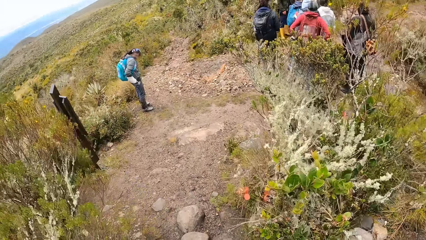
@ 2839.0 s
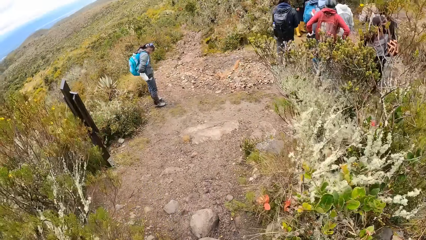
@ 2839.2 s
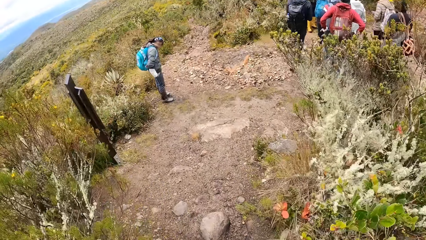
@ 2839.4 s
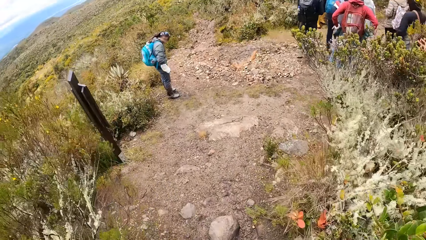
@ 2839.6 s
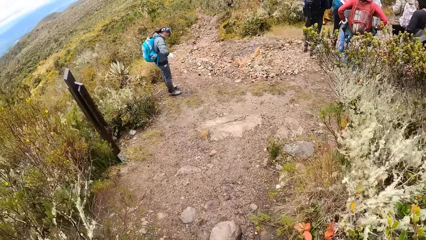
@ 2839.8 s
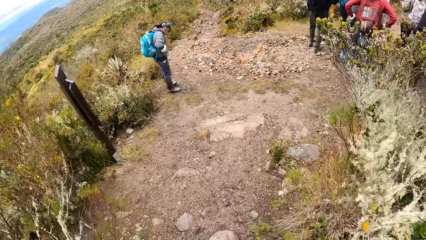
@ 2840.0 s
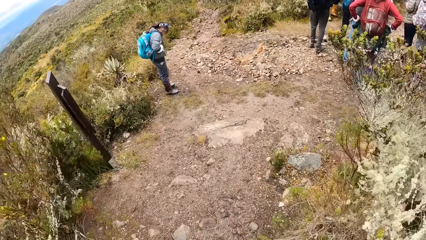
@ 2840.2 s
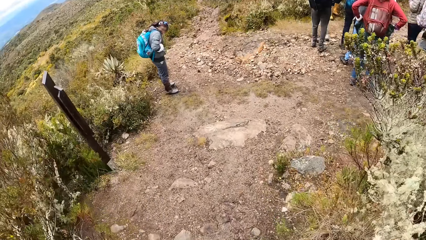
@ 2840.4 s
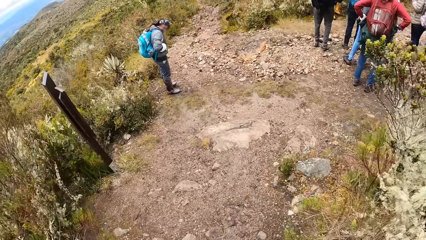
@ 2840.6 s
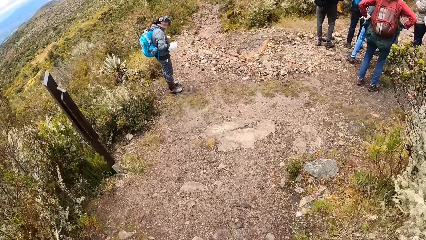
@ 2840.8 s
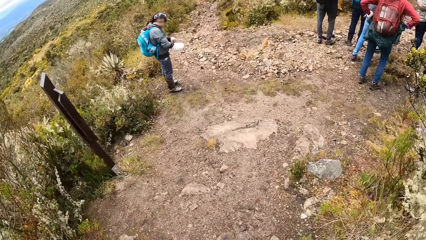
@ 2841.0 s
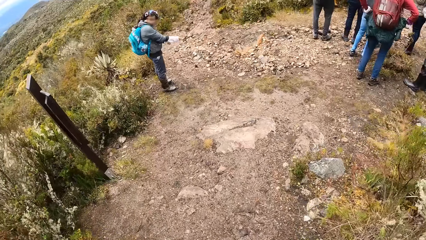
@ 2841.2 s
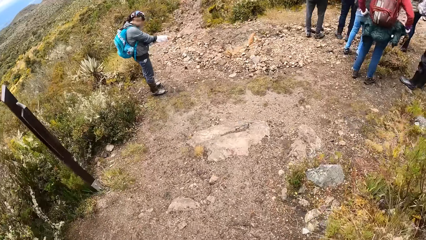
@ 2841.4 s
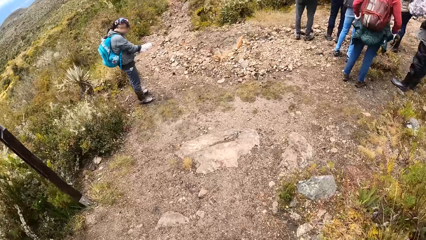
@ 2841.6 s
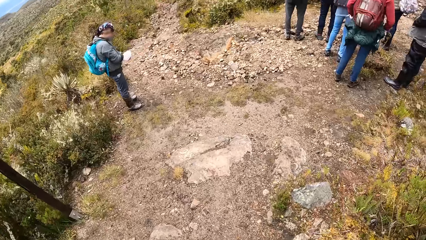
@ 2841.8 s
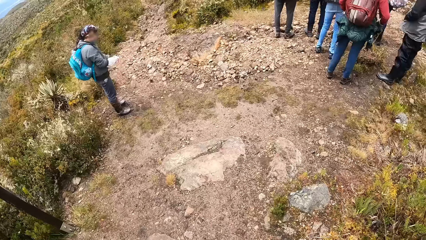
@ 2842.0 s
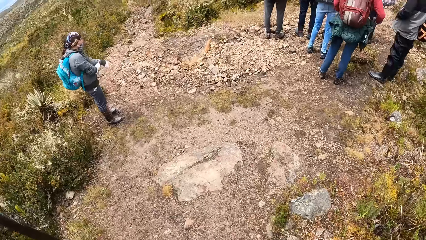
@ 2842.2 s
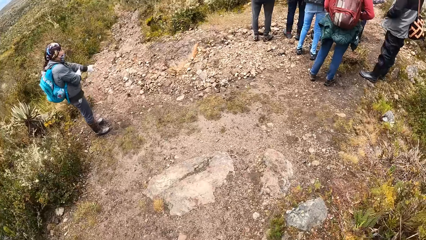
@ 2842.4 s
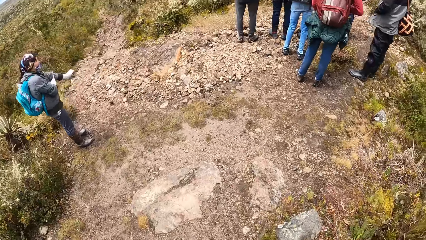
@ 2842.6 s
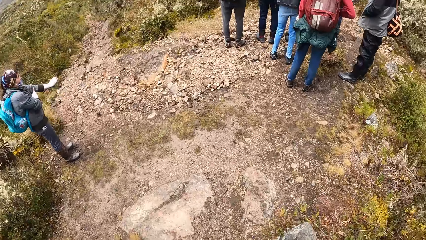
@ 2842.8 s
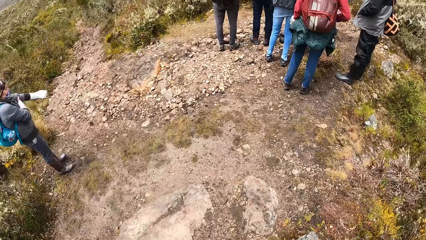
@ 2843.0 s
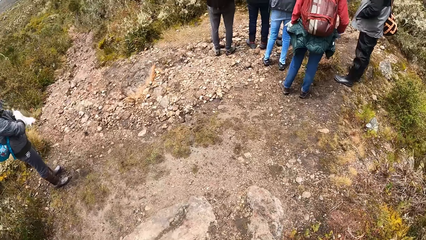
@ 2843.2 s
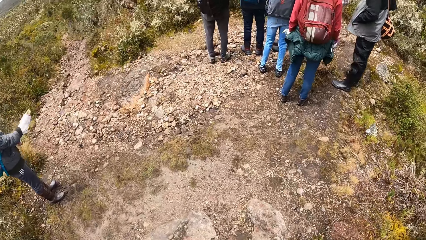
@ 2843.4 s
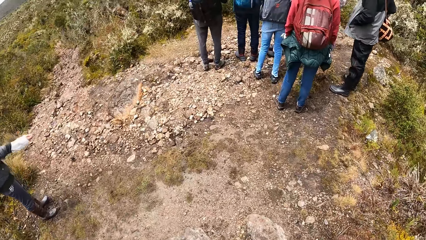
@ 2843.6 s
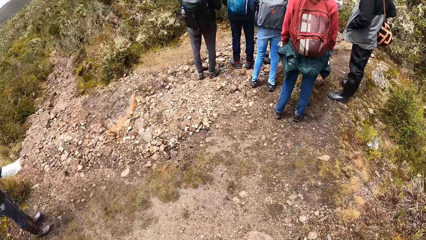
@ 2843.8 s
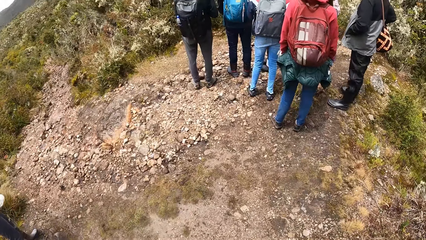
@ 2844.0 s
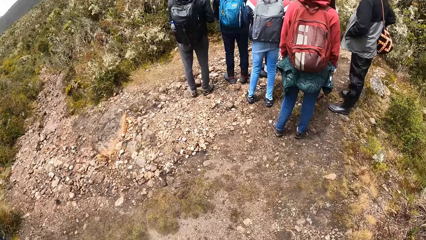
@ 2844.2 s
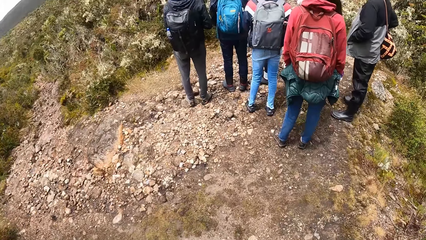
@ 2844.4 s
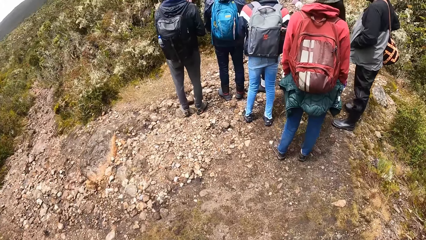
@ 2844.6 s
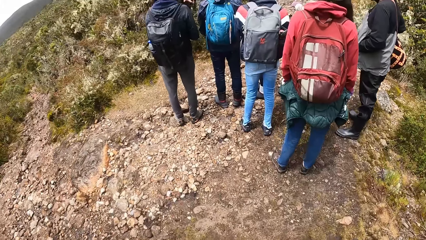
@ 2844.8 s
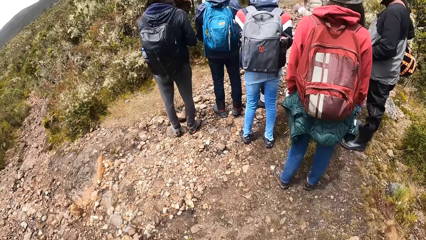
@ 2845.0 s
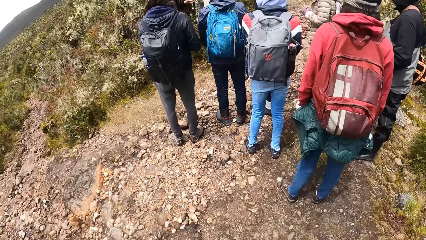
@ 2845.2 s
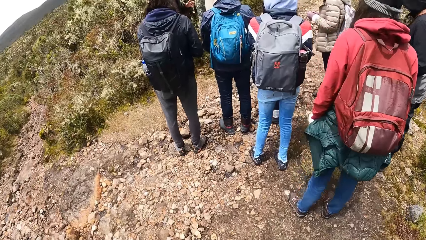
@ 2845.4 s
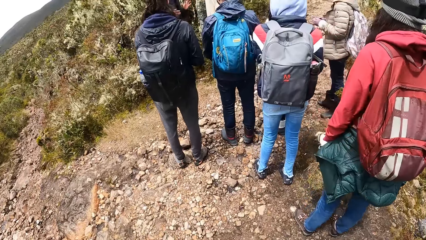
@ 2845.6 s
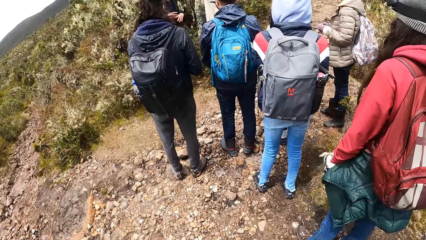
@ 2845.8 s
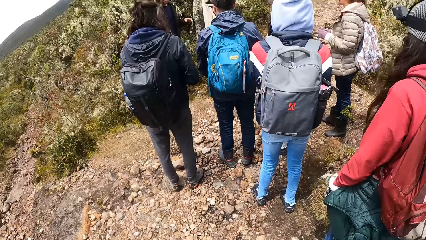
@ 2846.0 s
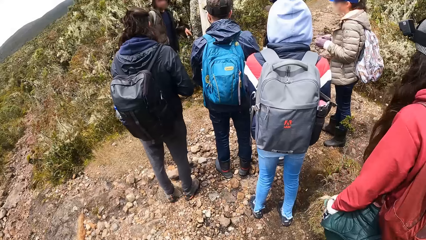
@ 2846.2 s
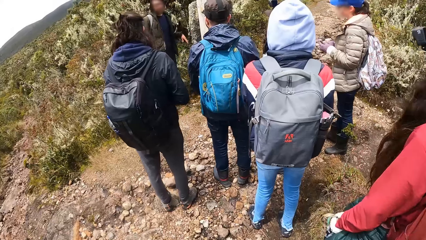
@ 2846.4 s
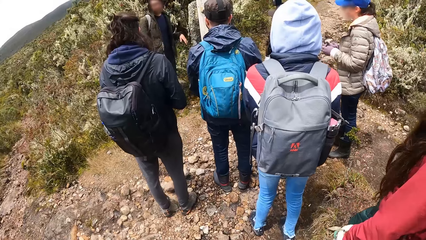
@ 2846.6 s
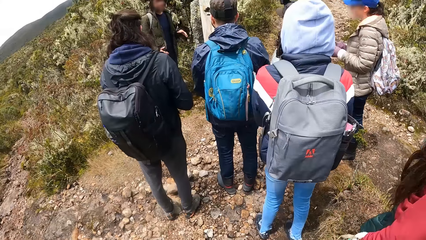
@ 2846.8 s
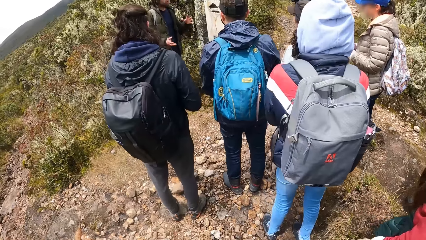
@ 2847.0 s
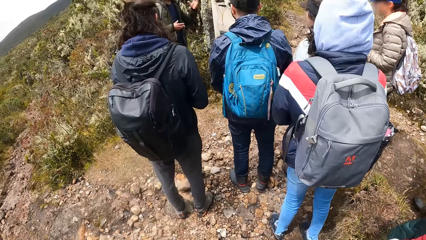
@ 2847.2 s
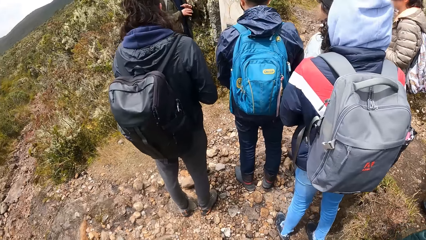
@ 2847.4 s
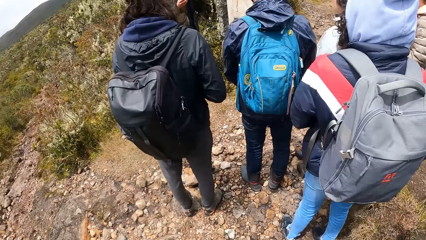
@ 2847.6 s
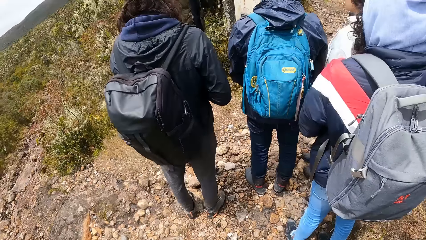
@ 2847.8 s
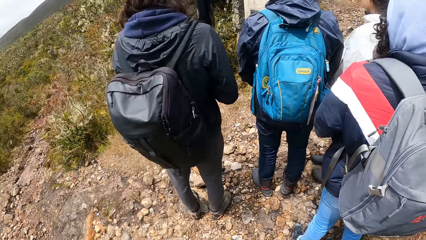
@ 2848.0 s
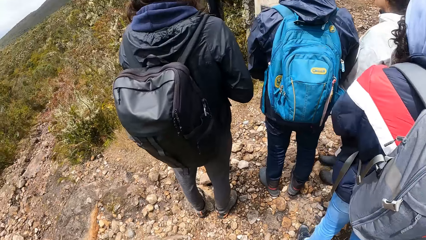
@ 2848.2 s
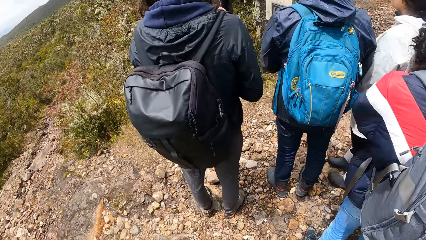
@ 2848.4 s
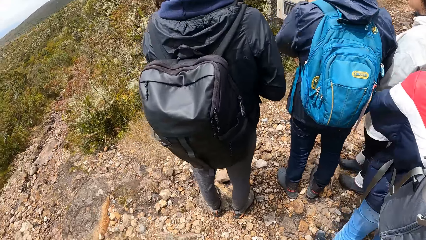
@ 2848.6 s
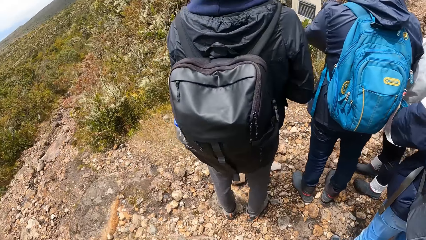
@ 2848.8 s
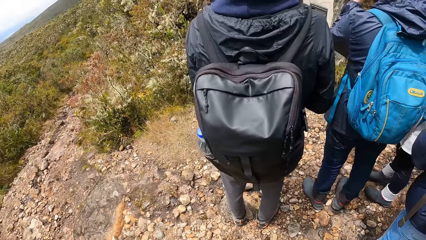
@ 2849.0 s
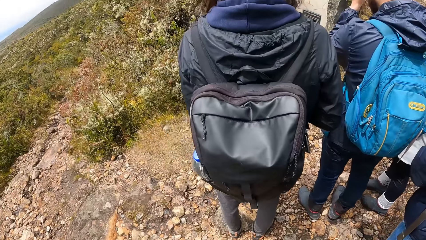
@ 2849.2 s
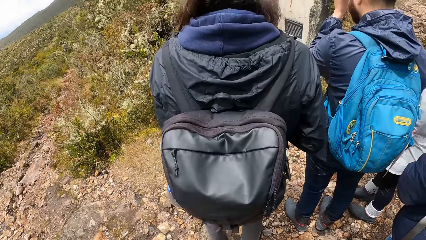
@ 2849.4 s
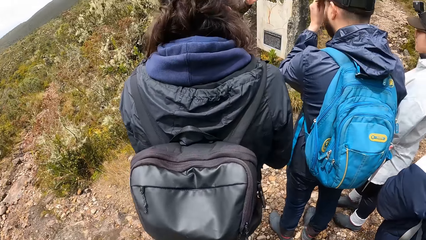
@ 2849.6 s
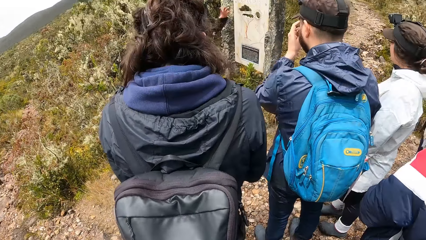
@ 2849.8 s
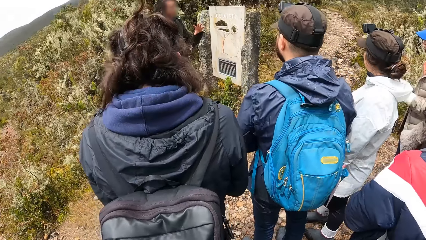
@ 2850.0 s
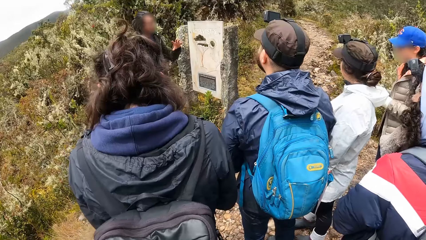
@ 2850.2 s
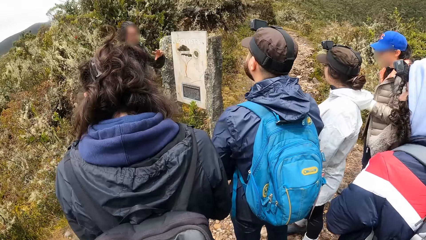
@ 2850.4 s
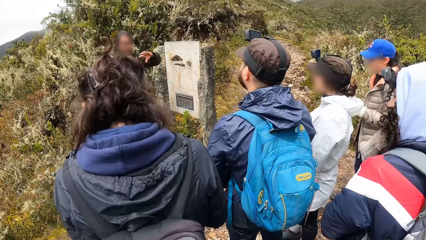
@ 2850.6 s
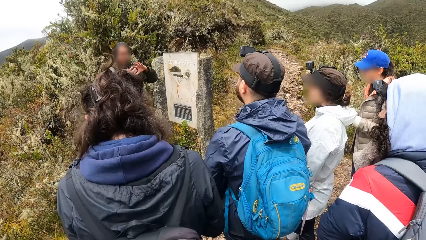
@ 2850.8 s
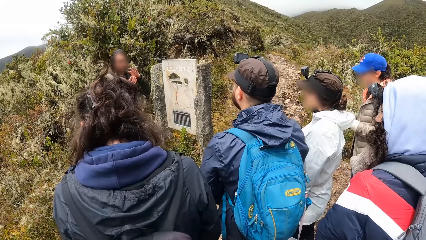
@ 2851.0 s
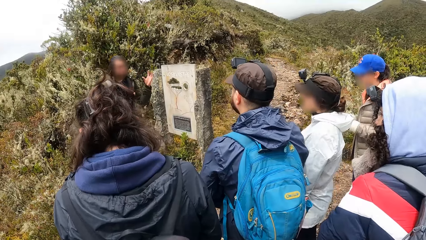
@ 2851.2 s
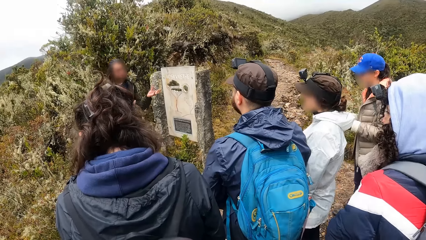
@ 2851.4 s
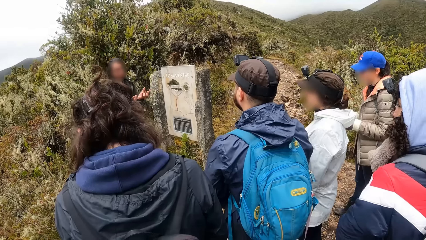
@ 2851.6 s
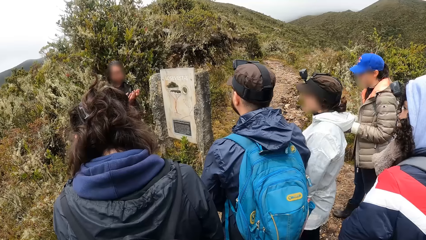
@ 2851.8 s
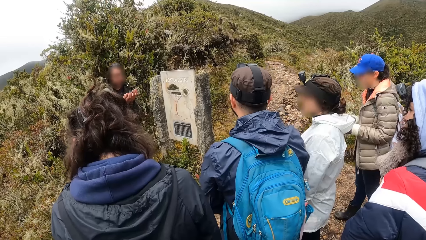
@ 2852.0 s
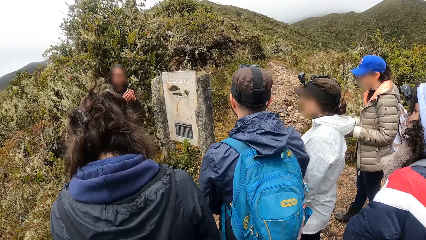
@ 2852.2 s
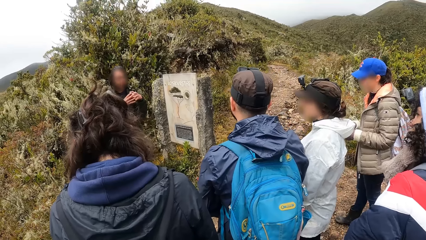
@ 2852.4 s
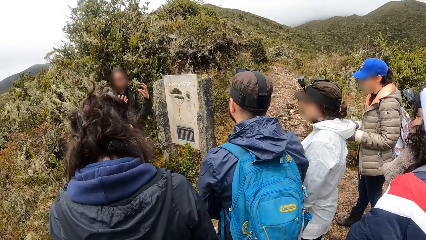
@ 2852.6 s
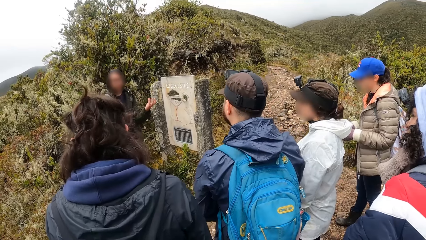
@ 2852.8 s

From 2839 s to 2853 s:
The camera wearer walks. A man interacts with a group of people.

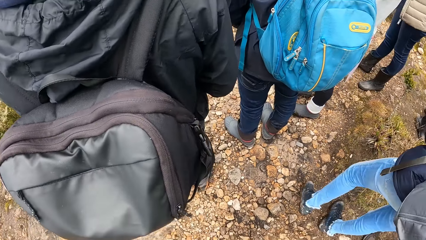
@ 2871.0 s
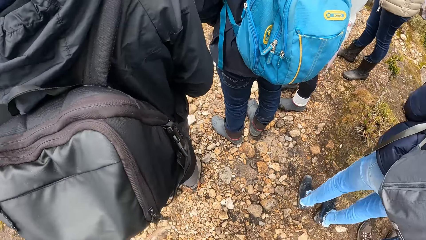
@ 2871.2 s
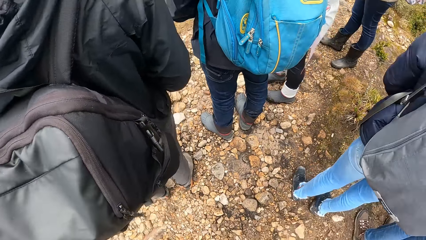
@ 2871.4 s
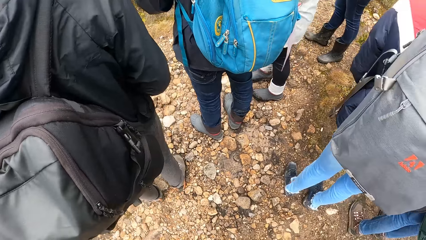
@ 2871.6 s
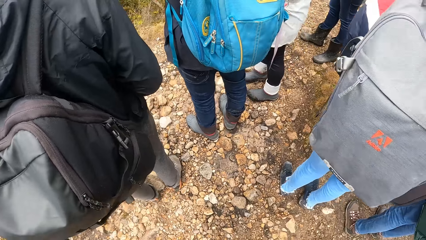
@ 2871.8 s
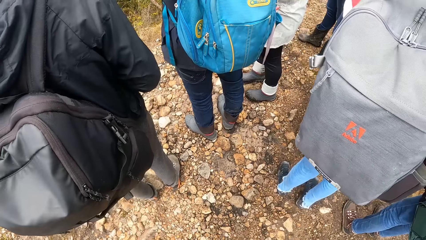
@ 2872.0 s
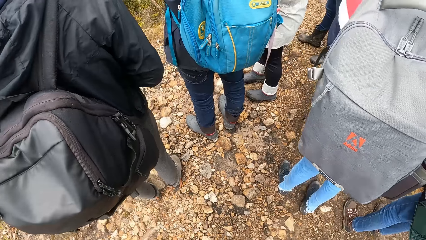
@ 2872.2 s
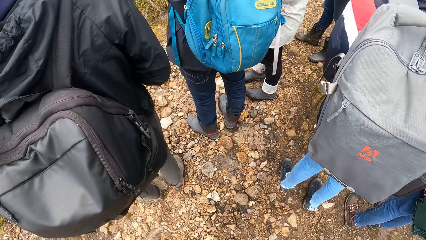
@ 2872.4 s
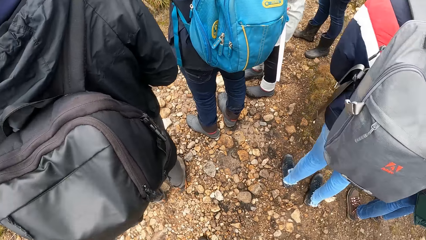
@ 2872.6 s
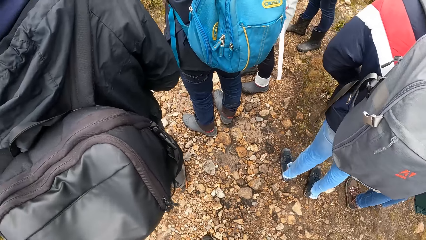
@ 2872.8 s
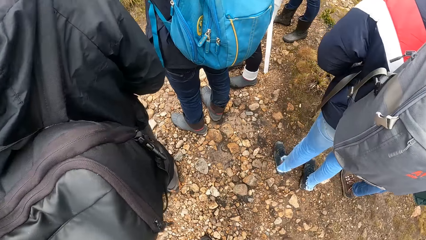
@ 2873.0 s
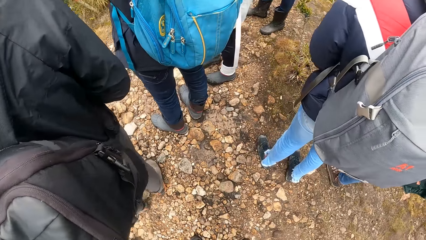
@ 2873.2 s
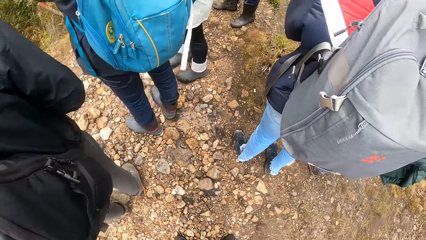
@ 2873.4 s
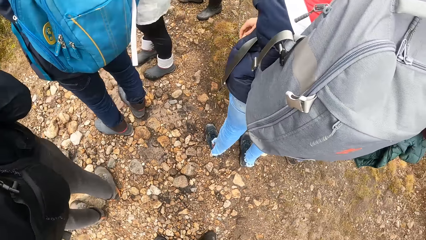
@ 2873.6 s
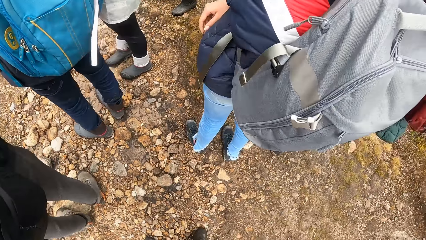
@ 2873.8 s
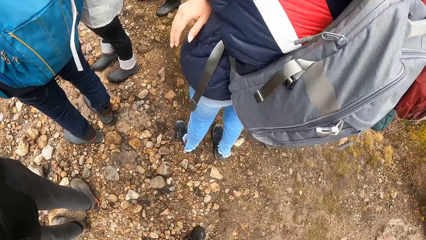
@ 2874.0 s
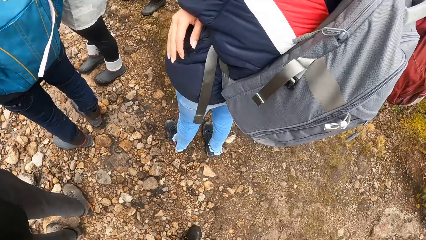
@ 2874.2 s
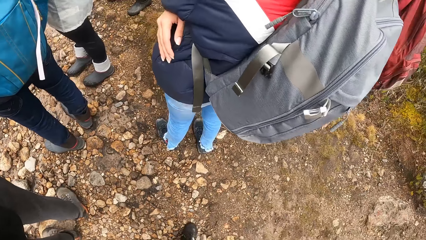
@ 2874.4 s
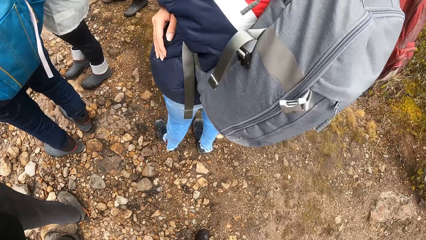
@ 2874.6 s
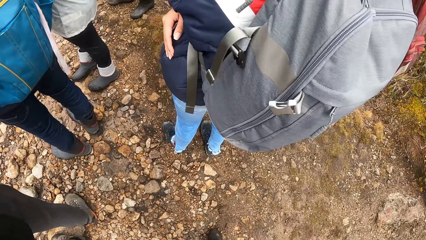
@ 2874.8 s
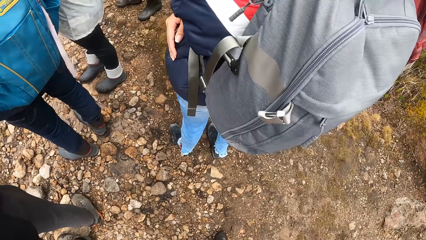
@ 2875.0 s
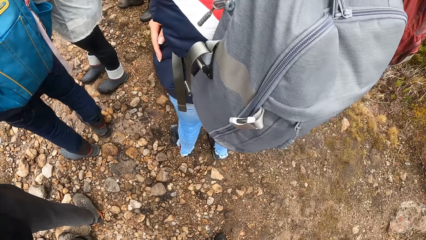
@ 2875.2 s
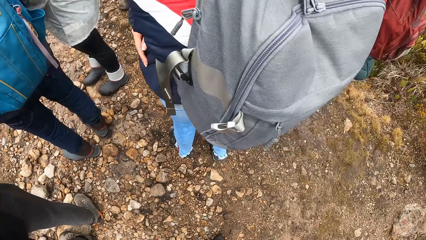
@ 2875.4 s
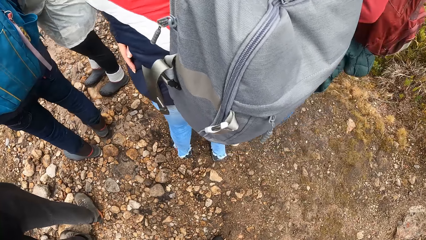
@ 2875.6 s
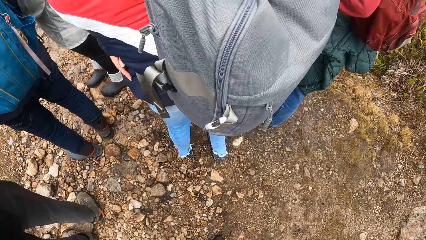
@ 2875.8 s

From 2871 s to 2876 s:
The camera wearer looks around.
